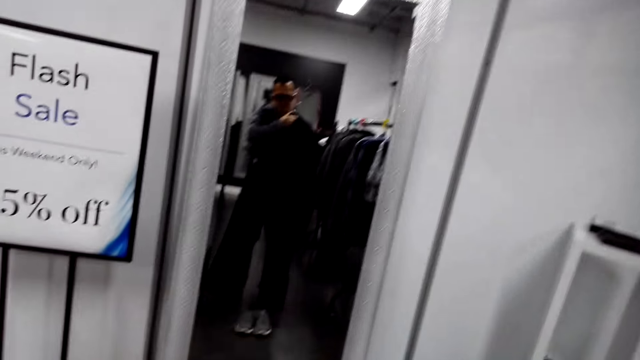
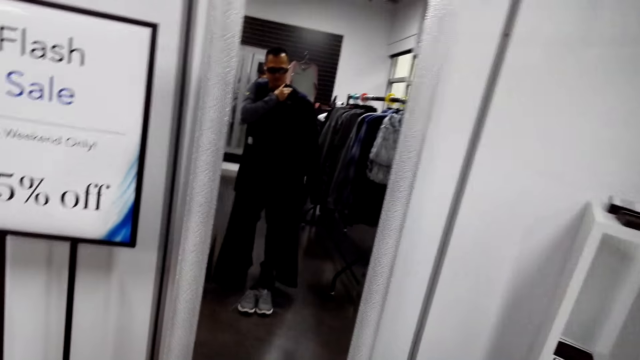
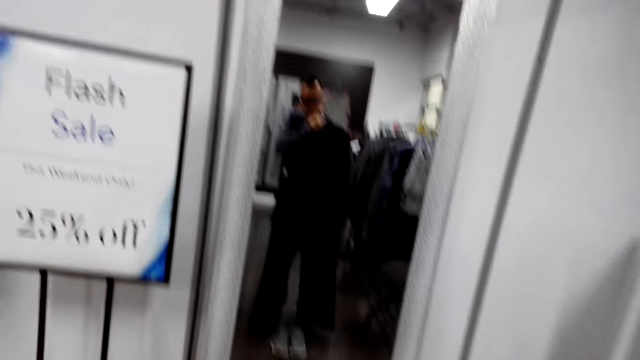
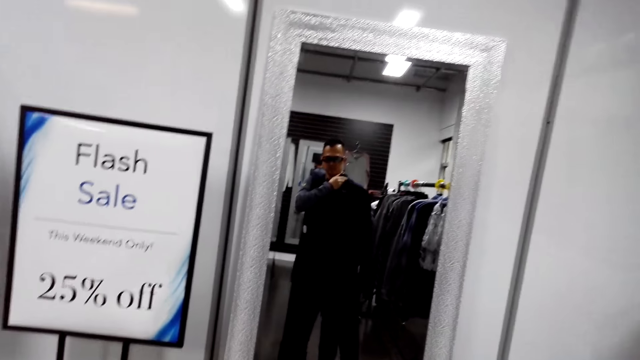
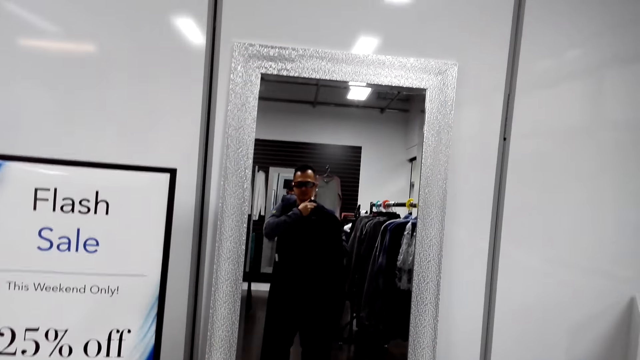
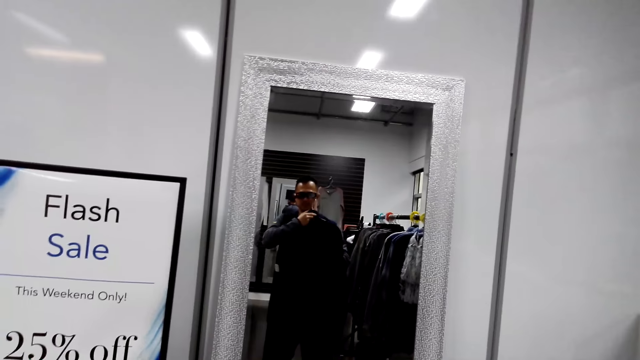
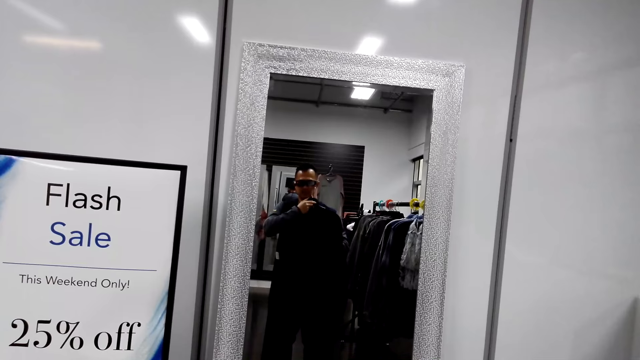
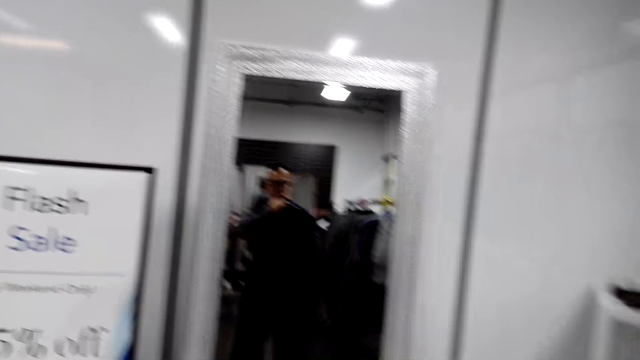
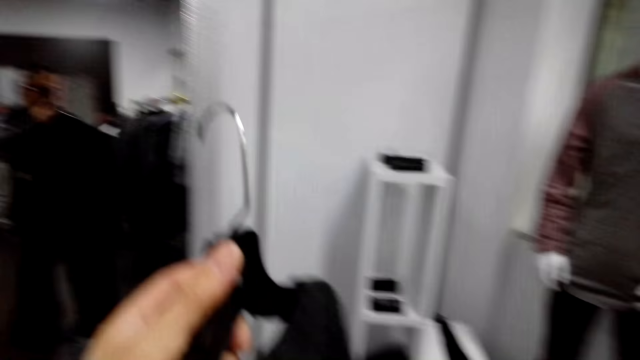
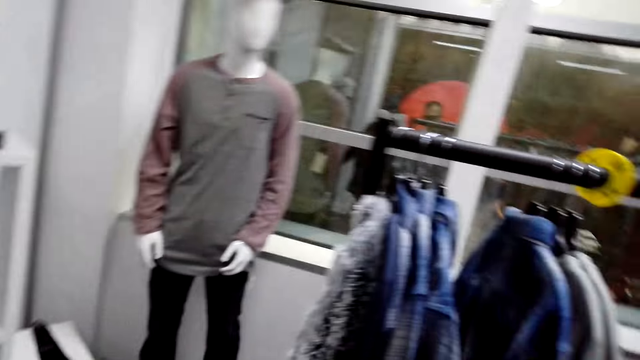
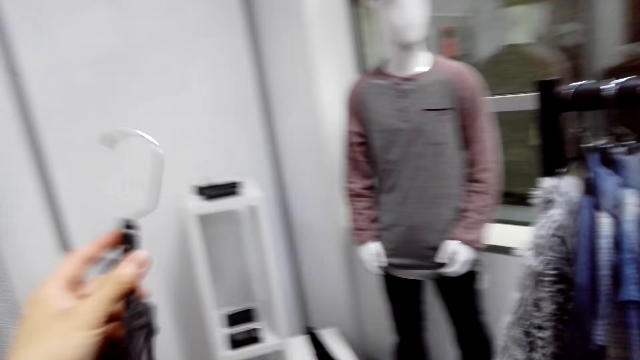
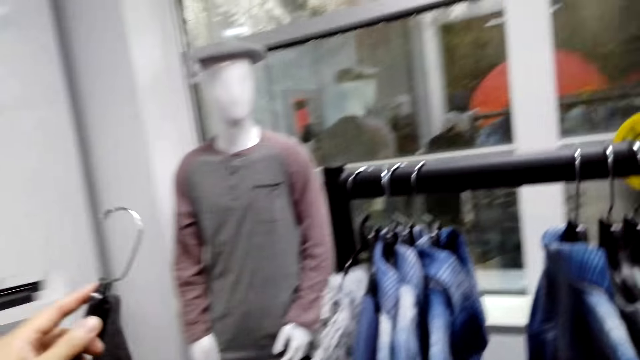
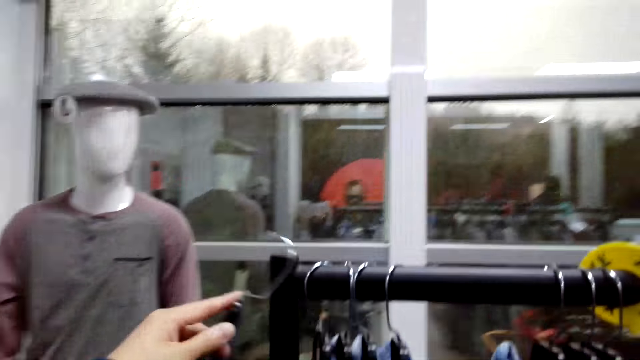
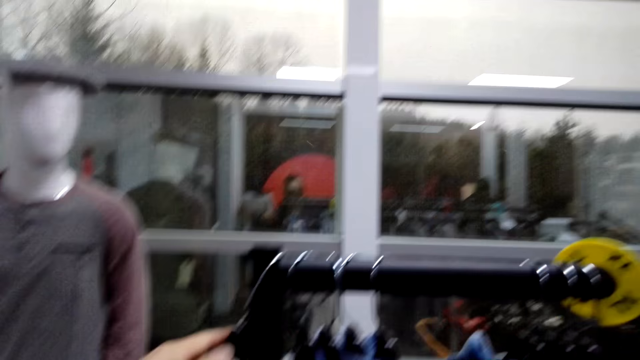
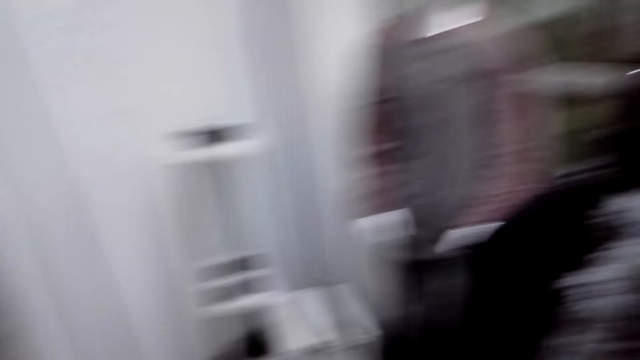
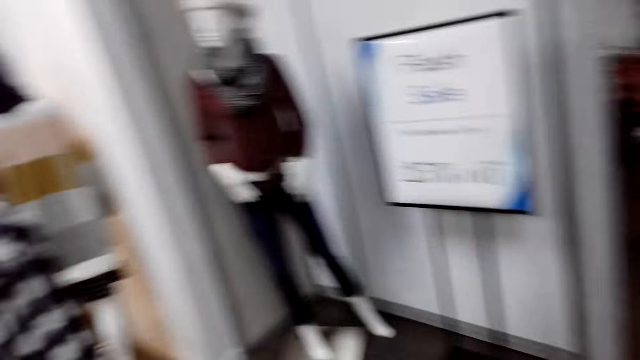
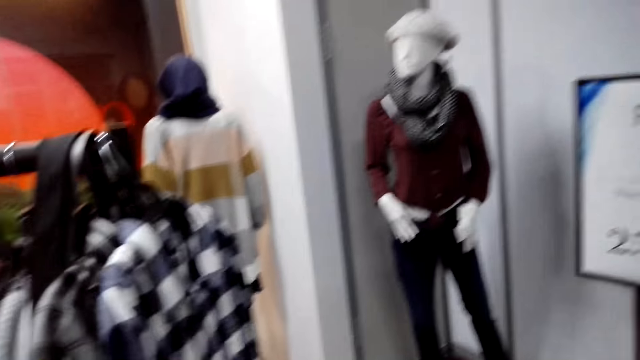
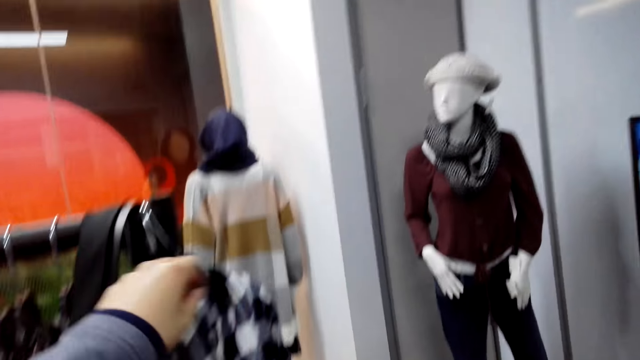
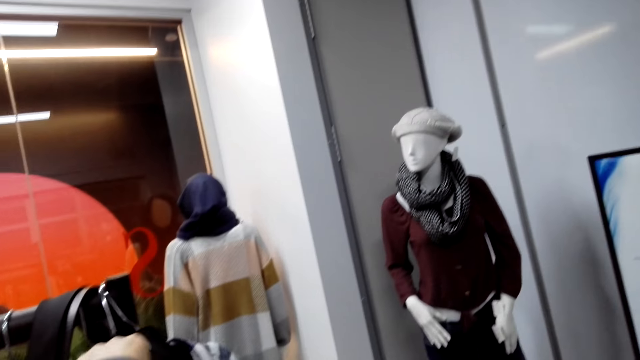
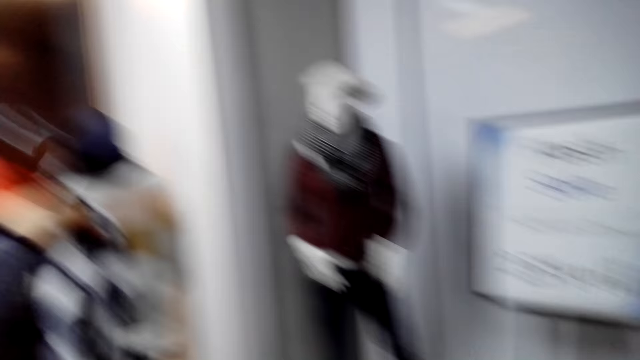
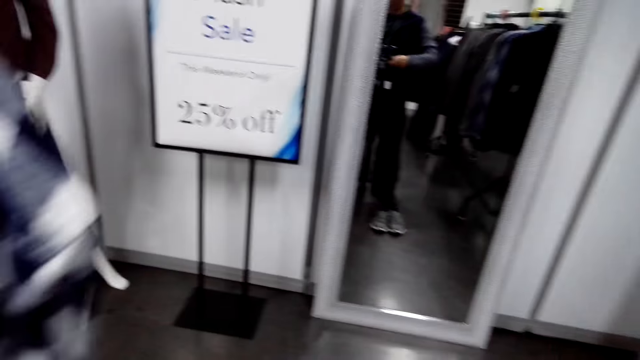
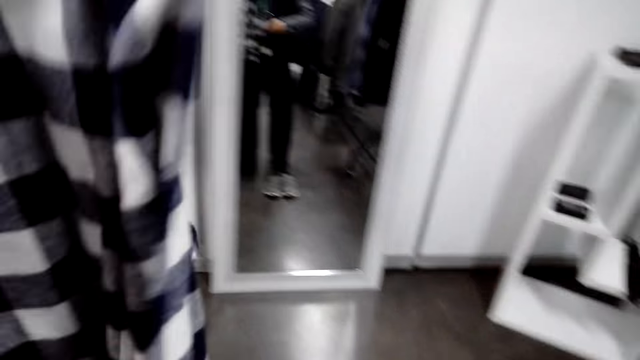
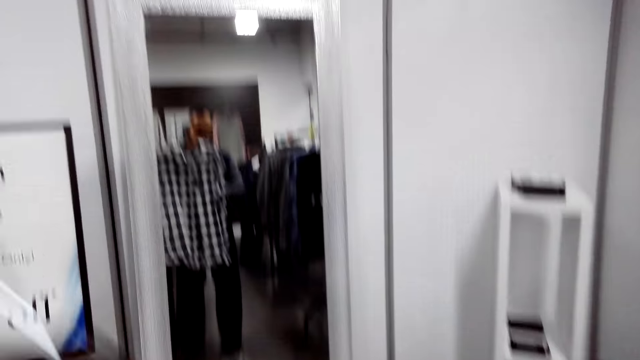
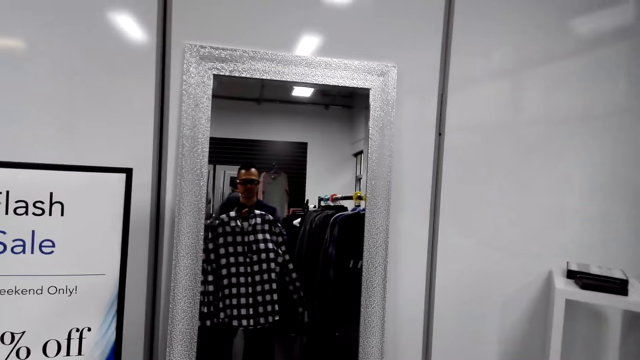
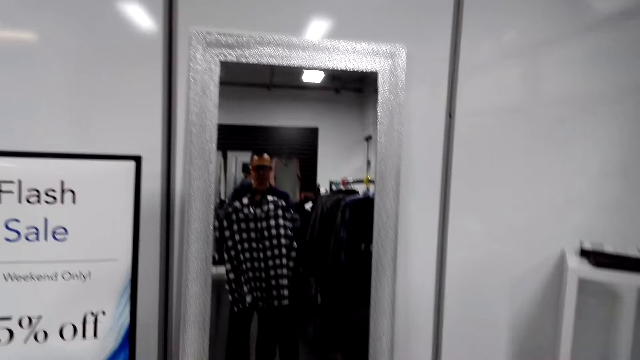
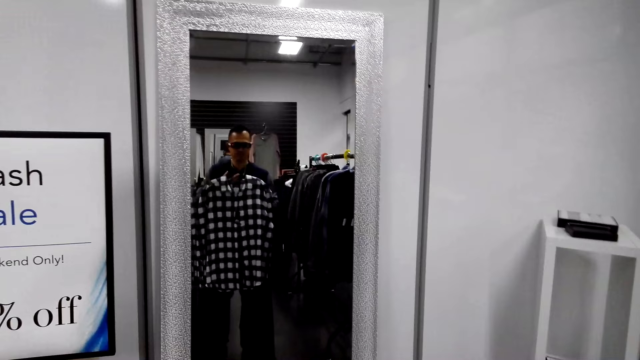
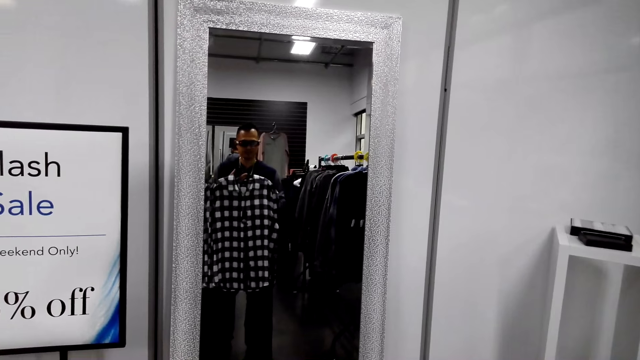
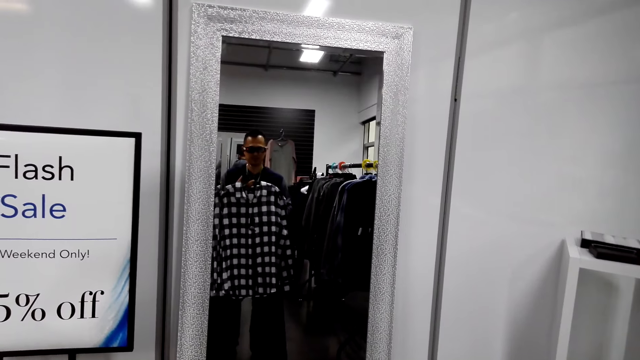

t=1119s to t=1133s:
The camera wearer looks at the mirror. They hang the sweater on the hanging rod. They unhook the shirt from the hanging rod.

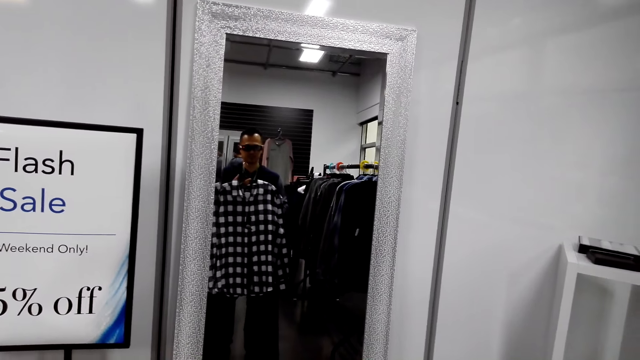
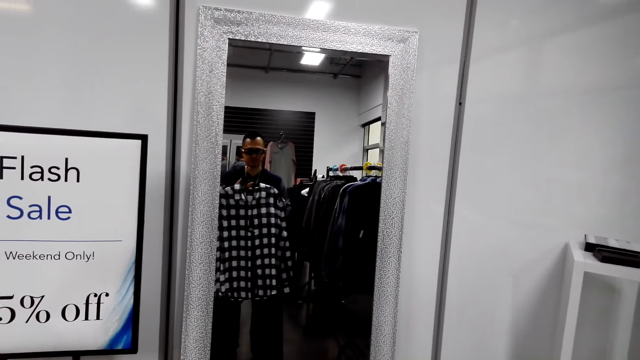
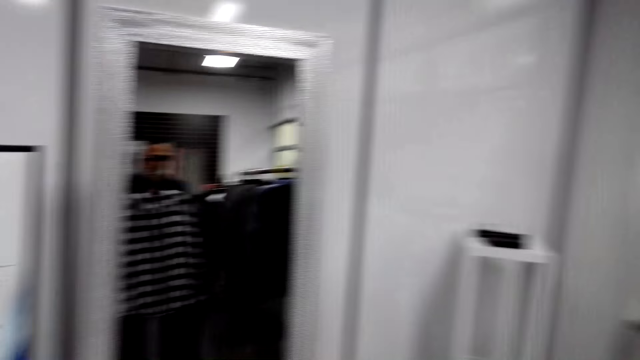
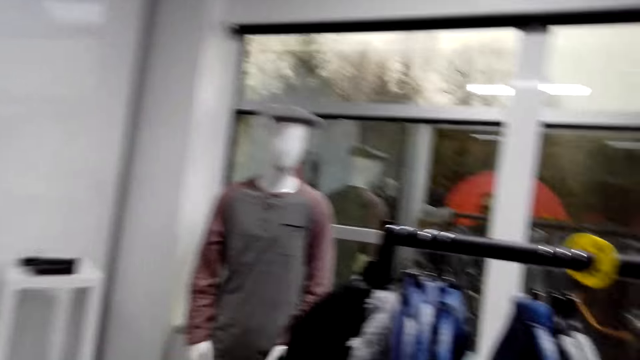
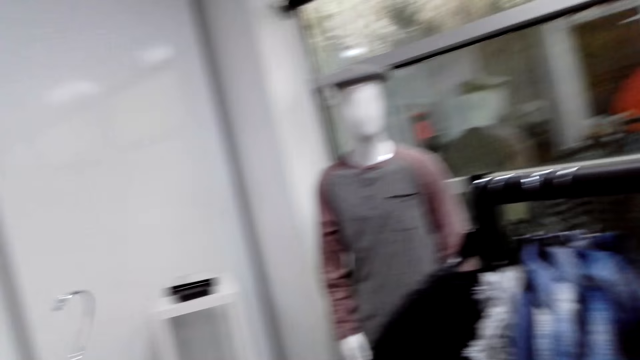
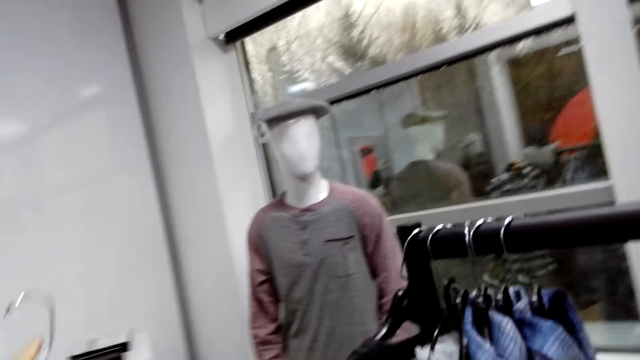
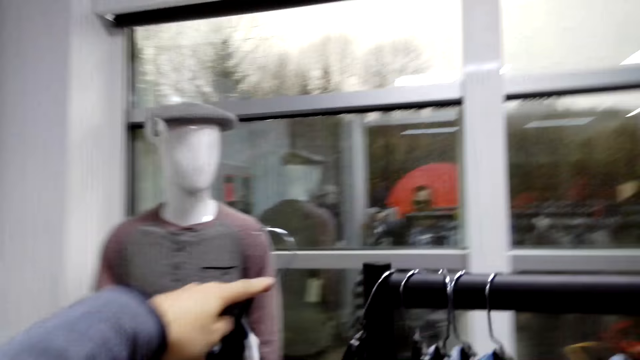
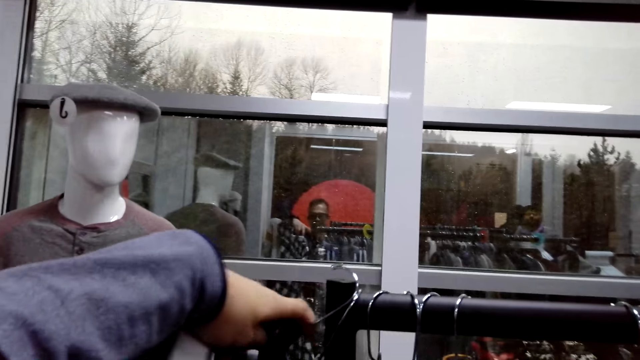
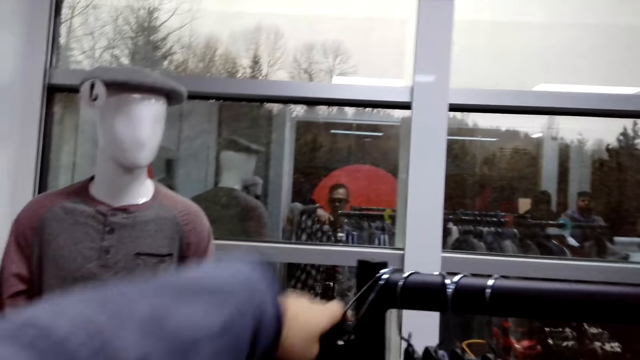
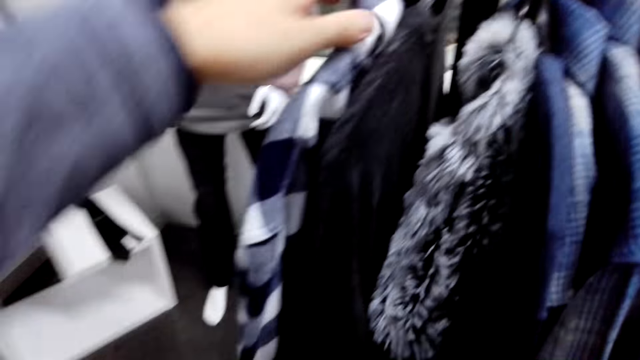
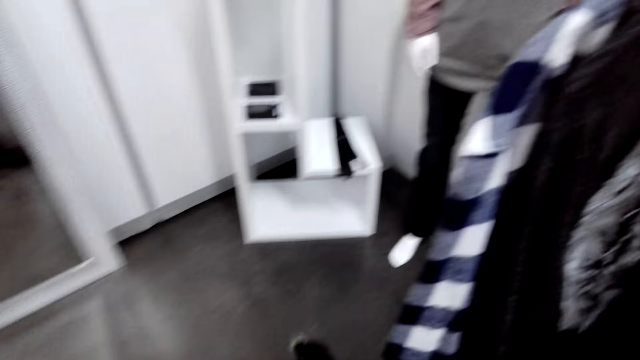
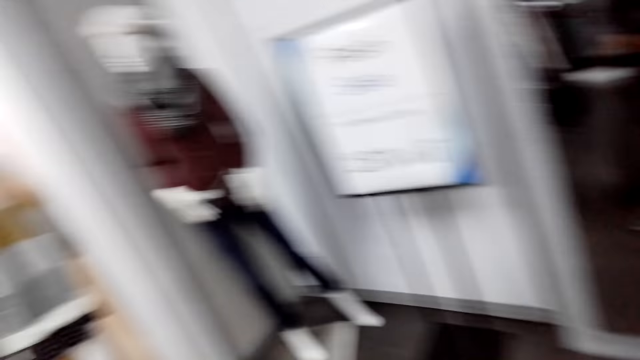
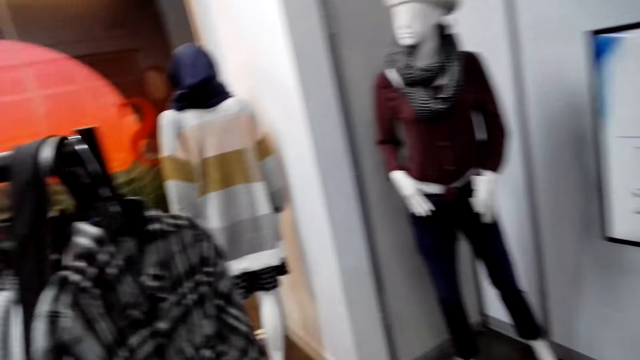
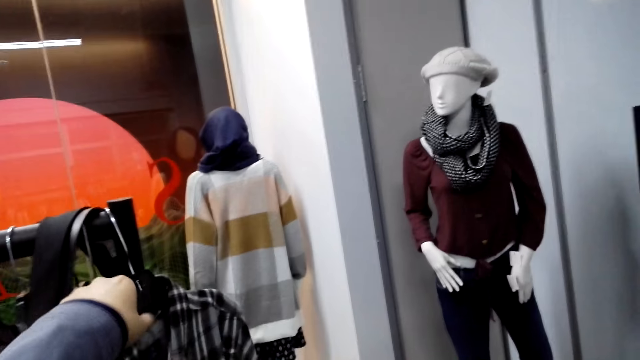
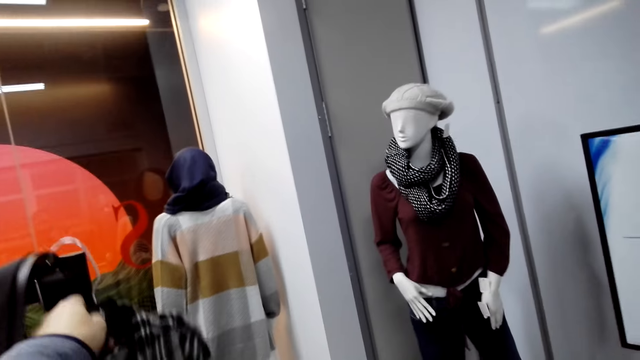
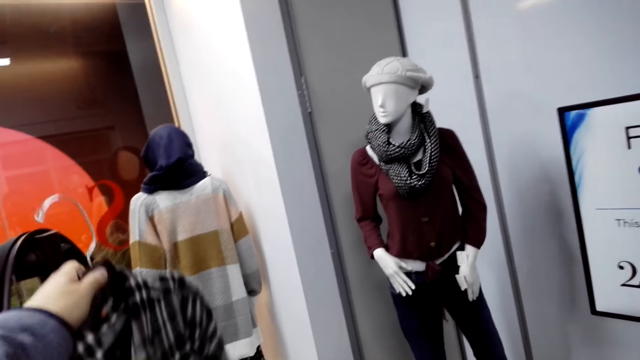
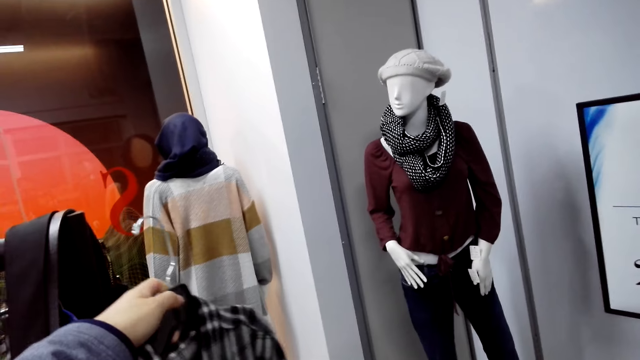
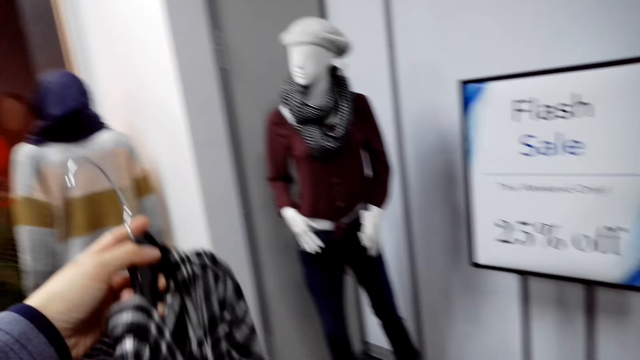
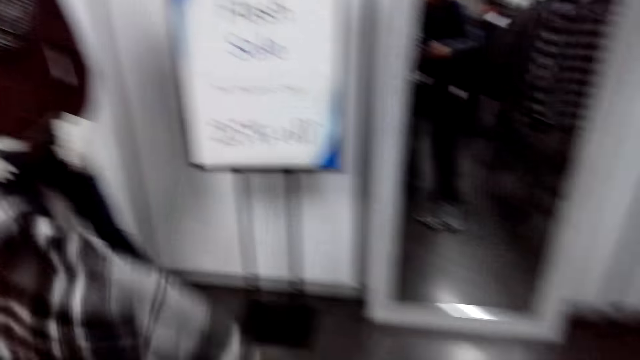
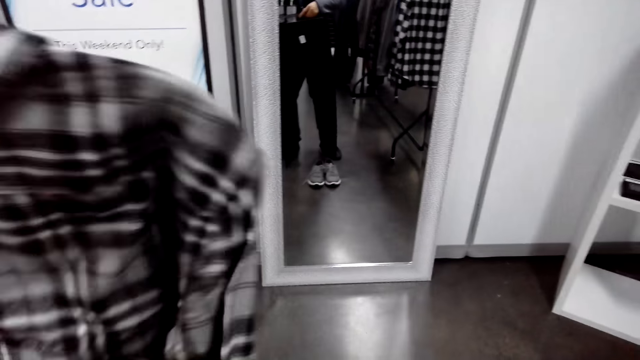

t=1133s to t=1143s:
The camera wearer hangs the shirt on a hanging rod. They unhook another shirt from the hanging rod.
